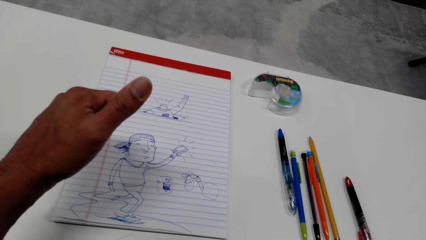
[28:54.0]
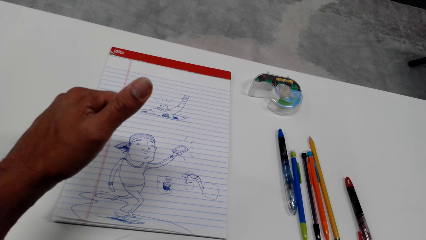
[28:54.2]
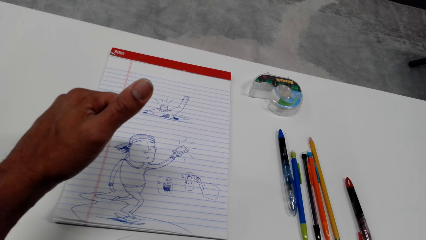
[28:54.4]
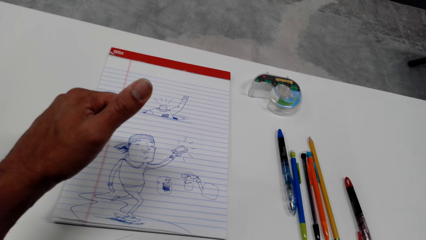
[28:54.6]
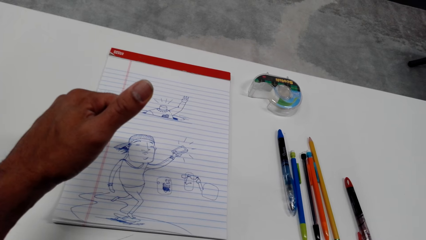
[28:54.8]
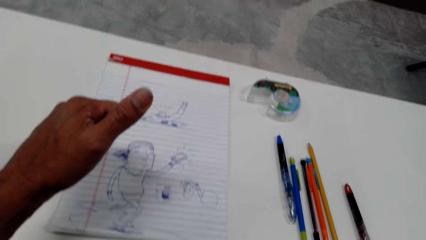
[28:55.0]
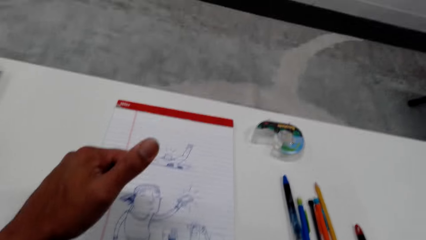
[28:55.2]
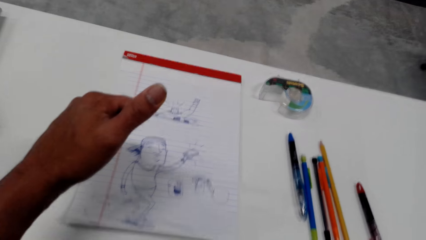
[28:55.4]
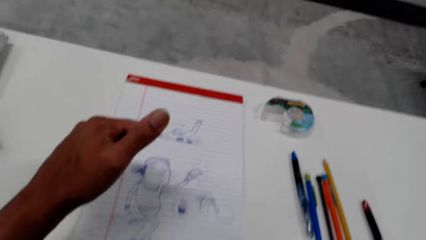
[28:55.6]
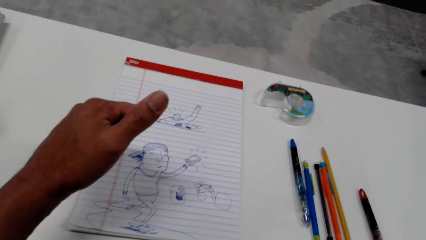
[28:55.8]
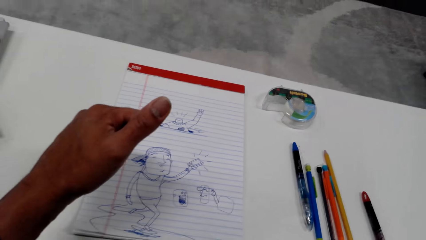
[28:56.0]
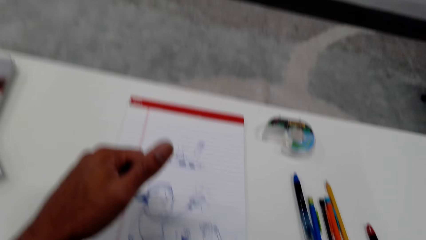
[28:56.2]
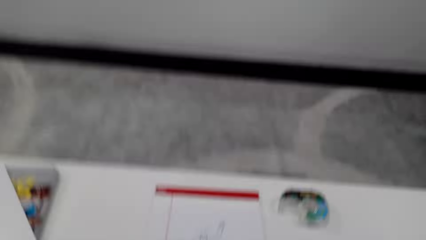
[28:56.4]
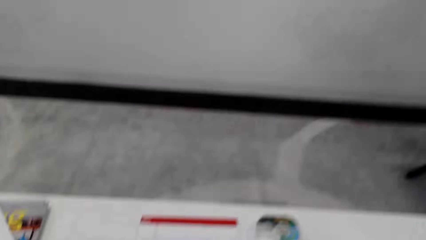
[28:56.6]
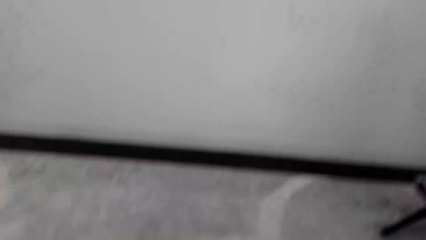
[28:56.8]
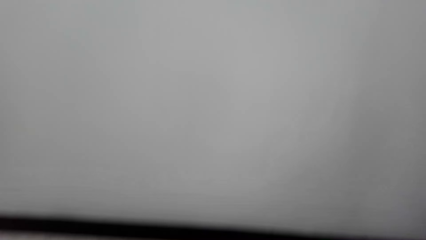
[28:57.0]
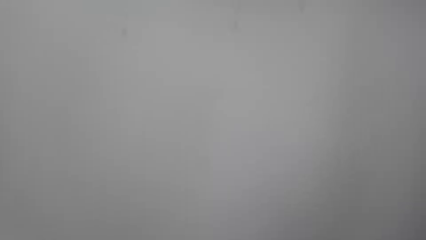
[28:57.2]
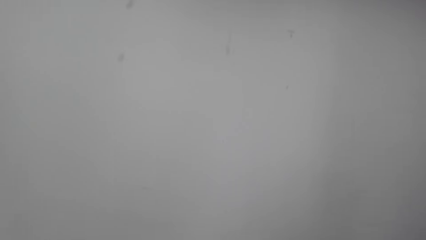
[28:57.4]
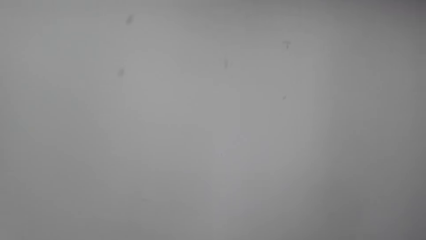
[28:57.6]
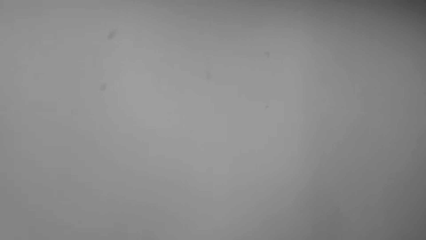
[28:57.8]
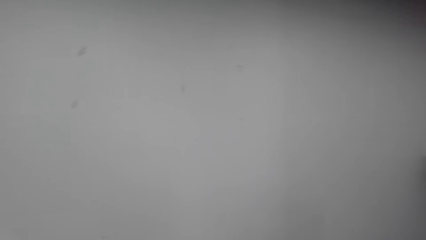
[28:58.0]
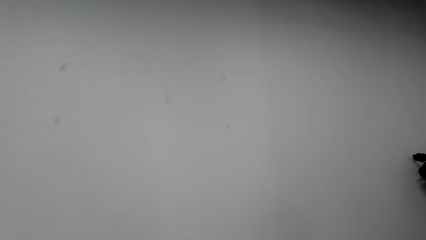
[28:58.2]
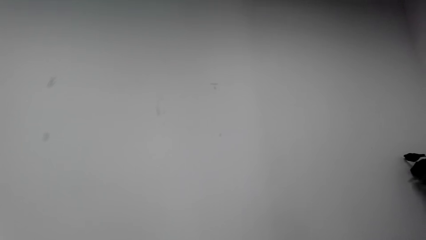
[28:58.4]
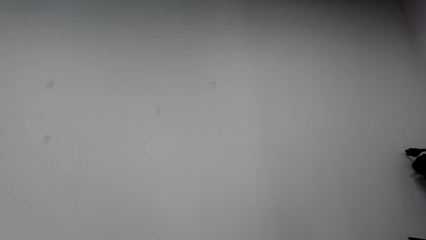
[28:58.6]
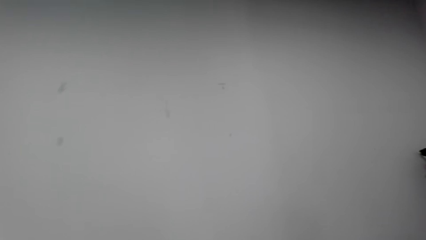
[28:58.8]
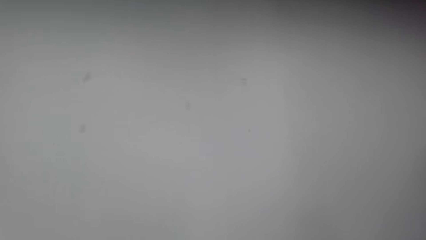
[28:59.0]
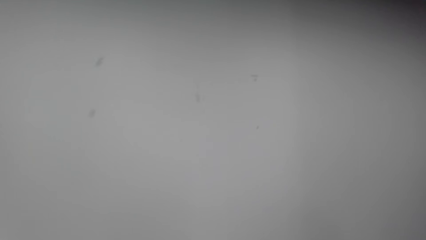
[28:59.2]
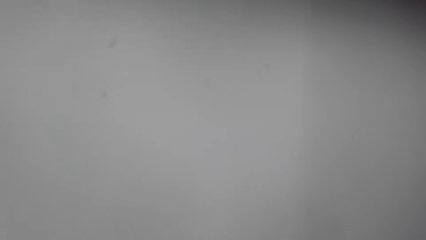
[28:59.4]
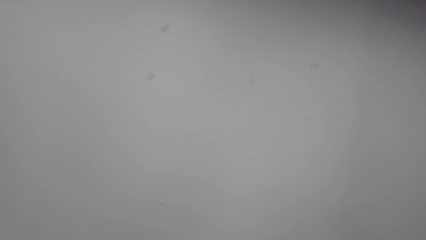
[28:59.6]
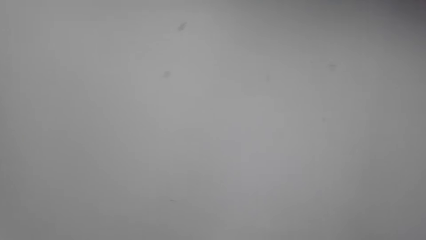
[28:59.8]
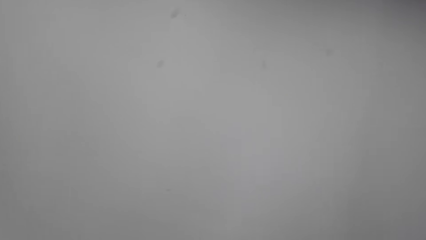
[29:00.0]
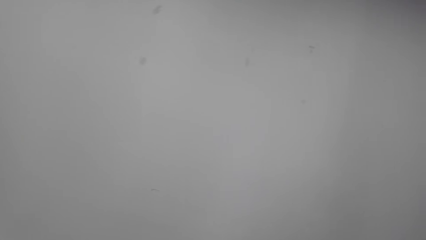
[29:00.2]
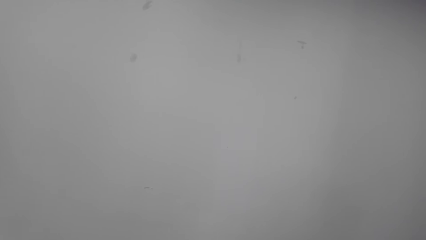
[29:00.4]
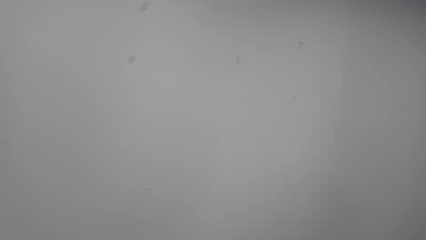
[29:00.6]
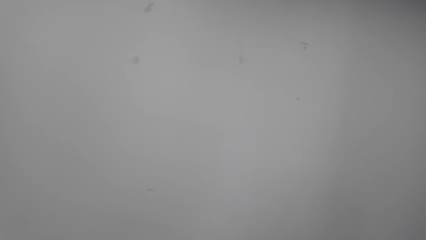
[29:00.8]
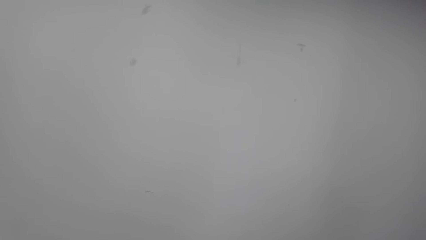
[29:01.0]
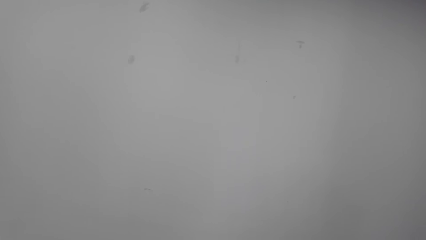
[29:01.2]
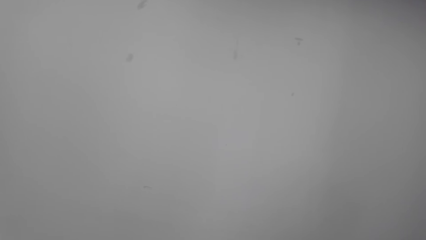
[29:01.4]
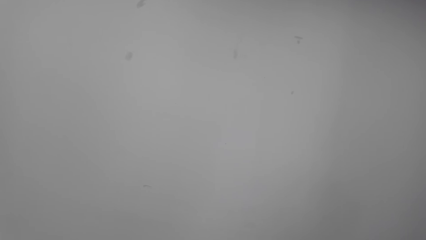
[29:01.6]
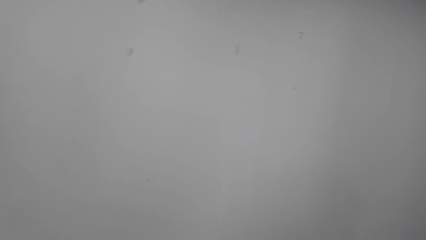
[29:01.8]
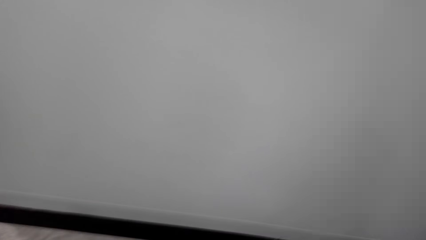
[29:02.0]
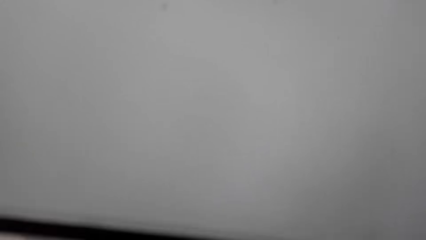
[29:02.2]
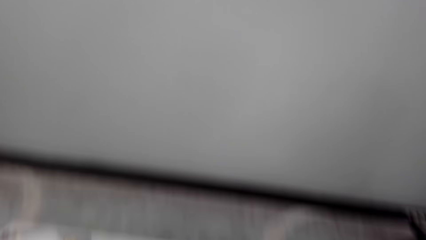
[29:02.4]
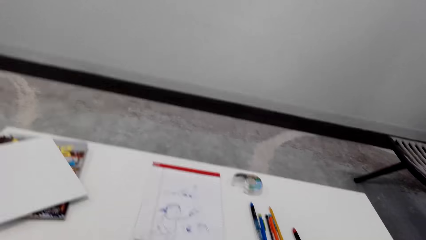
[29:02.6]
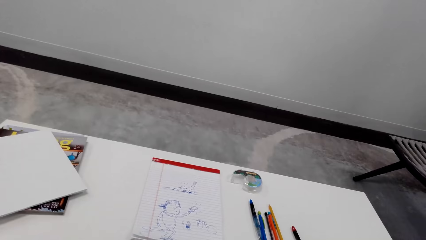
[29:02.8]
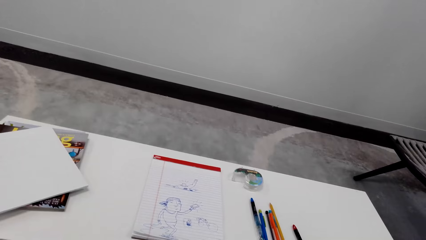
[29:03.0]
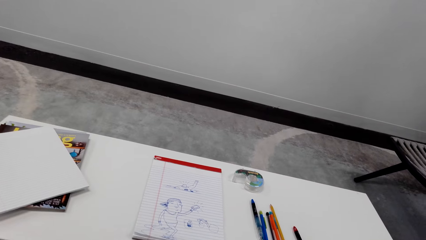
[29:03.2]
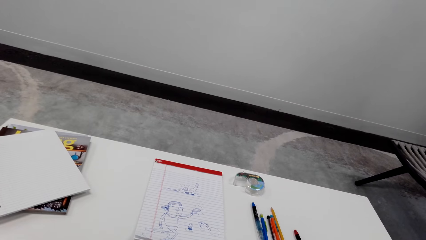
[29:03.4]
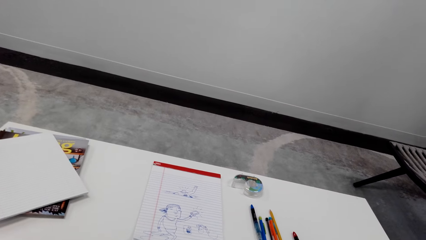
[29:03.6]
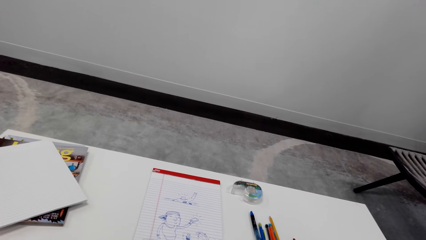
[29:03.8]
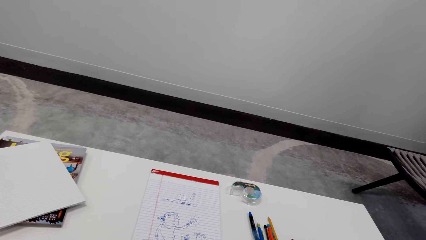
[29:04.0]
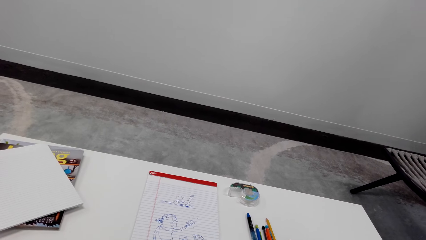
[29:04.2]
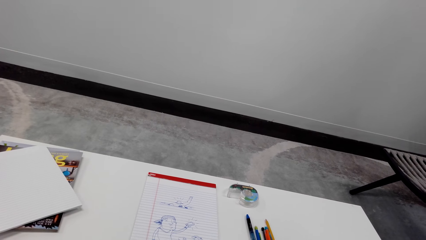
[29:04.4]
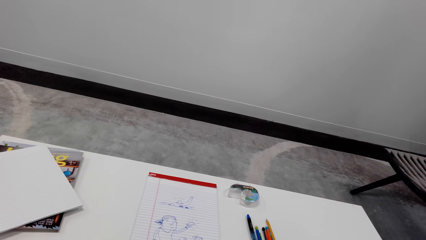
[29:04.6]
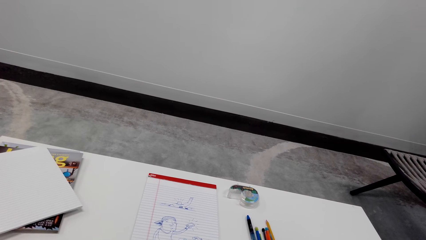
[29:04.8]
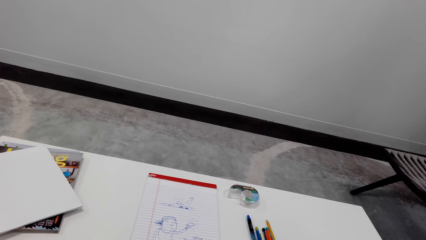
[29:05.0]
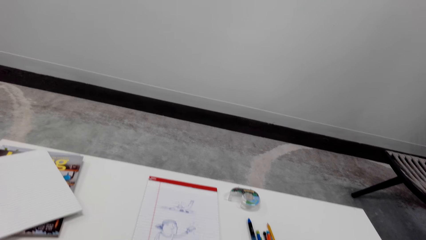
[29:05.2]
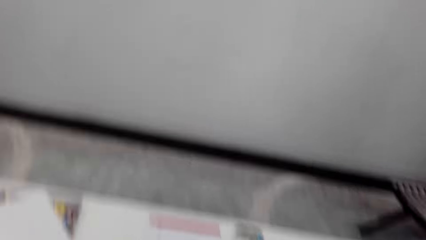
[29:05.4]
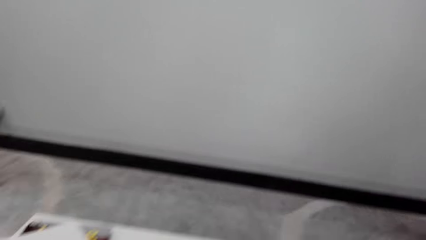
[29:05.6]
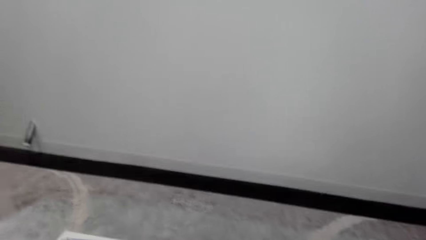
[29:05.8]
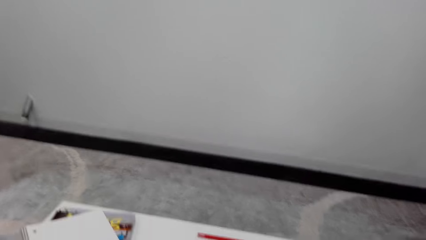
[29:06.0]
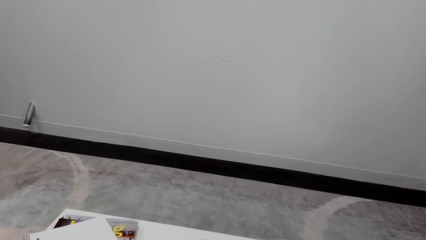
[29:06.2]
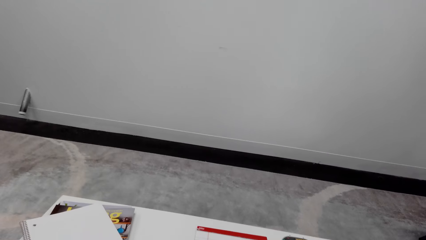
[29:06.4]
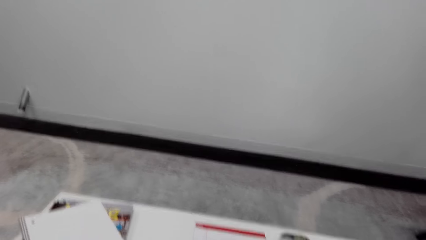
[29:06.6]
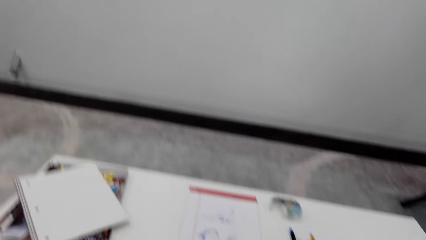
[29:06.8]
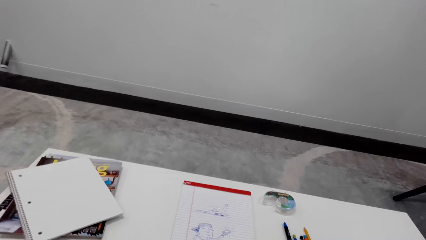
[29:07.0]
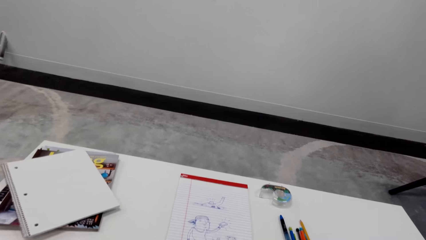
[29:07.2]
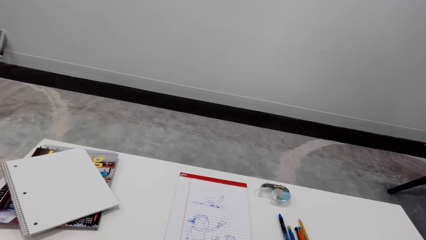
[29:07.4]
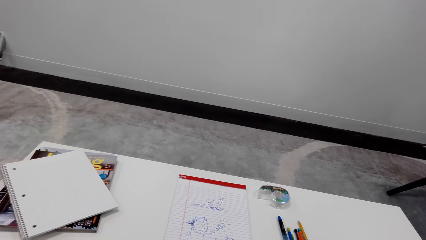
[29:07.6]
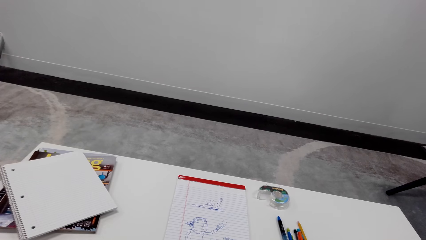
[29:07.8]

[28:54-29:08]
The camera wearer presses the top of a pen. They look around the house. They talk on the phone.
